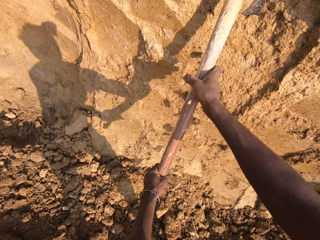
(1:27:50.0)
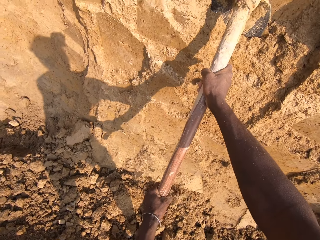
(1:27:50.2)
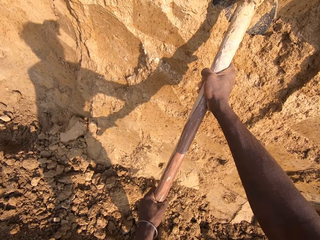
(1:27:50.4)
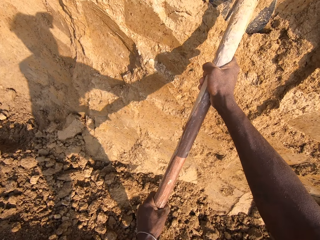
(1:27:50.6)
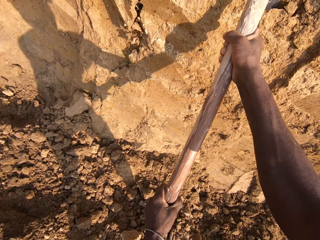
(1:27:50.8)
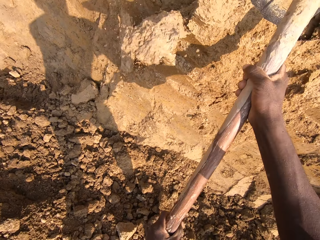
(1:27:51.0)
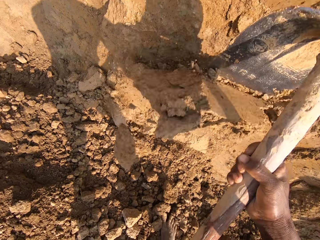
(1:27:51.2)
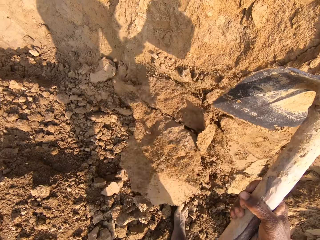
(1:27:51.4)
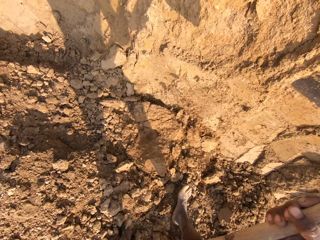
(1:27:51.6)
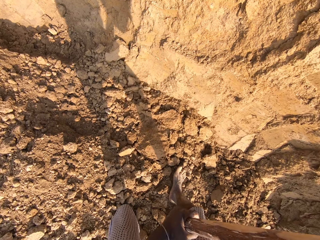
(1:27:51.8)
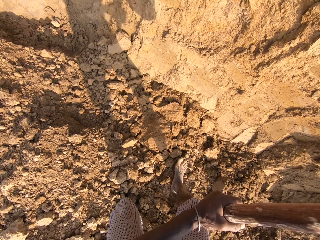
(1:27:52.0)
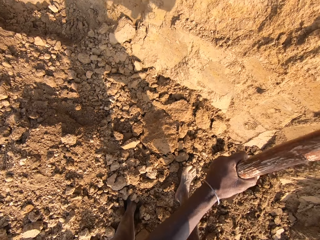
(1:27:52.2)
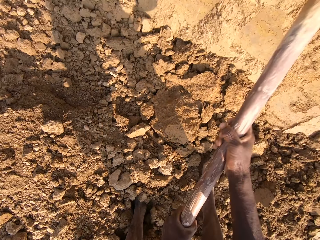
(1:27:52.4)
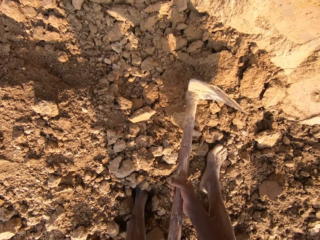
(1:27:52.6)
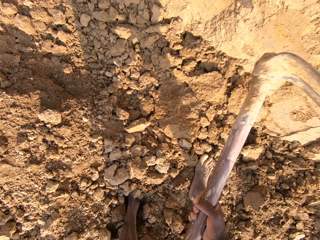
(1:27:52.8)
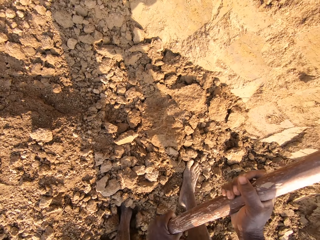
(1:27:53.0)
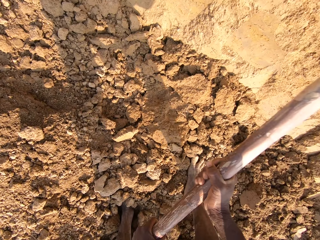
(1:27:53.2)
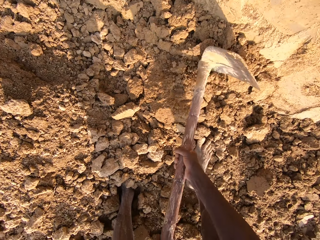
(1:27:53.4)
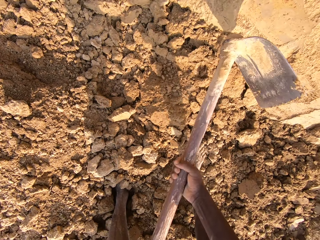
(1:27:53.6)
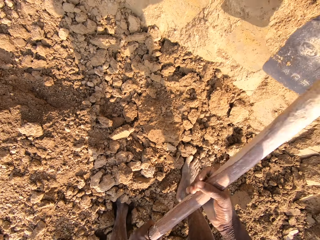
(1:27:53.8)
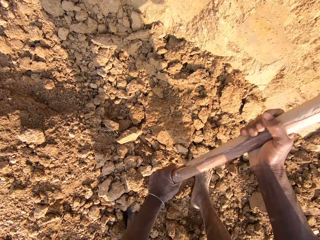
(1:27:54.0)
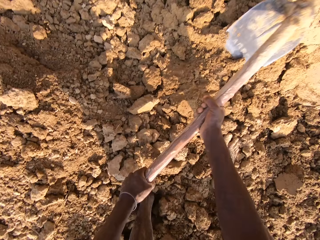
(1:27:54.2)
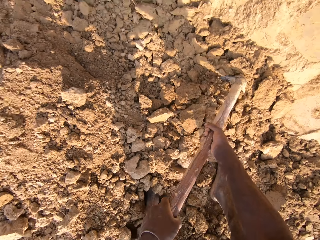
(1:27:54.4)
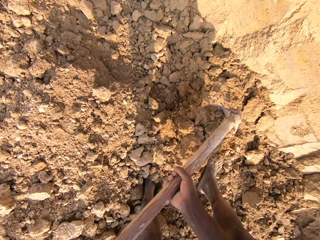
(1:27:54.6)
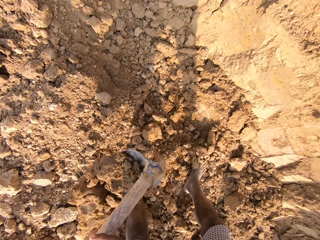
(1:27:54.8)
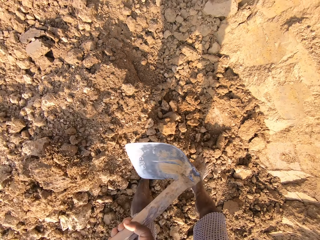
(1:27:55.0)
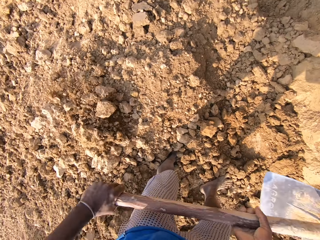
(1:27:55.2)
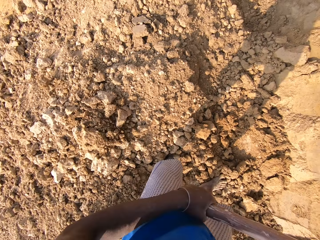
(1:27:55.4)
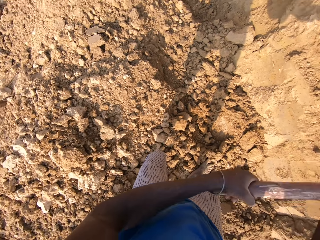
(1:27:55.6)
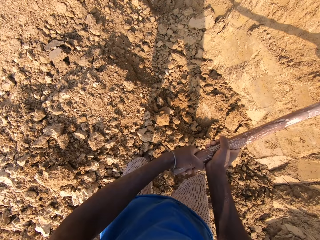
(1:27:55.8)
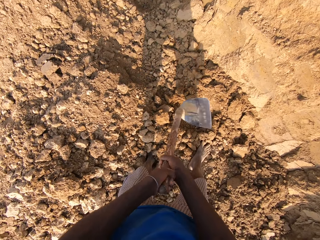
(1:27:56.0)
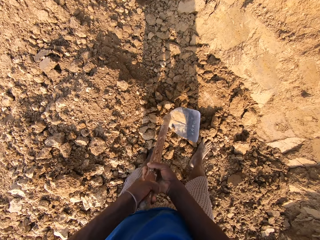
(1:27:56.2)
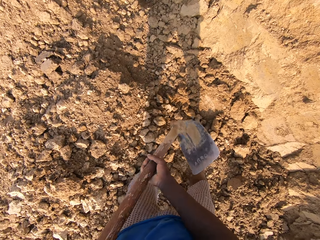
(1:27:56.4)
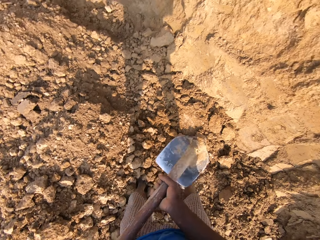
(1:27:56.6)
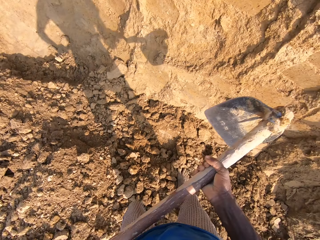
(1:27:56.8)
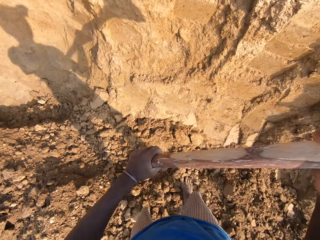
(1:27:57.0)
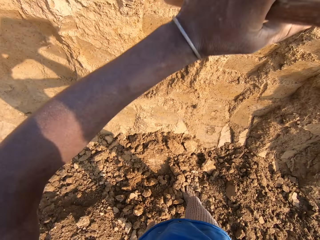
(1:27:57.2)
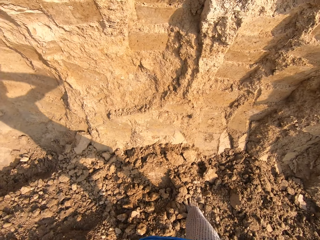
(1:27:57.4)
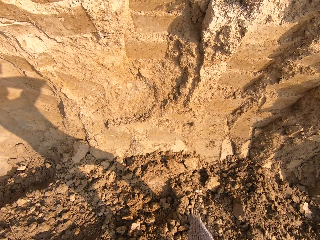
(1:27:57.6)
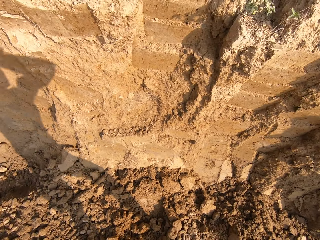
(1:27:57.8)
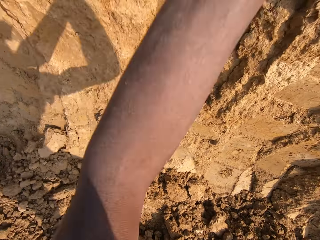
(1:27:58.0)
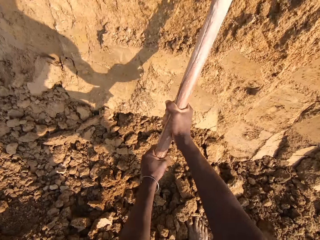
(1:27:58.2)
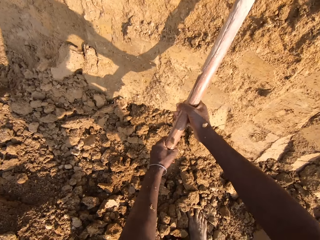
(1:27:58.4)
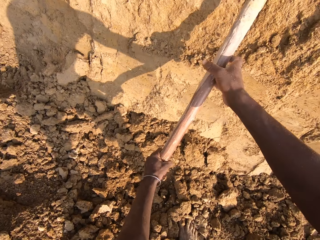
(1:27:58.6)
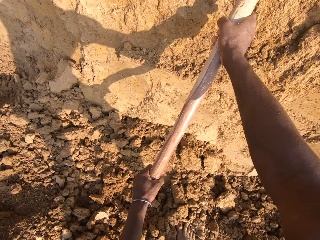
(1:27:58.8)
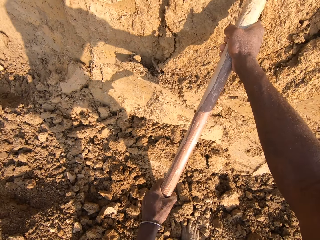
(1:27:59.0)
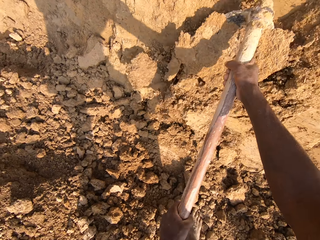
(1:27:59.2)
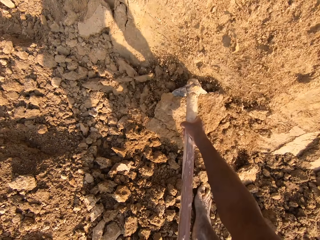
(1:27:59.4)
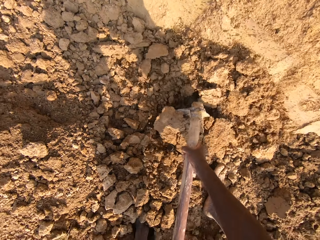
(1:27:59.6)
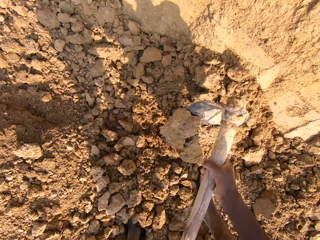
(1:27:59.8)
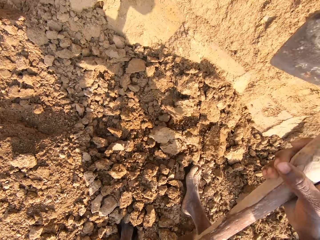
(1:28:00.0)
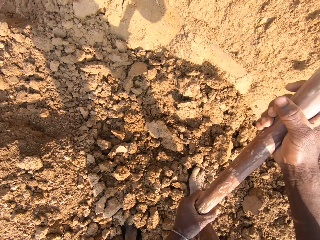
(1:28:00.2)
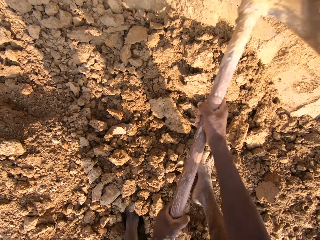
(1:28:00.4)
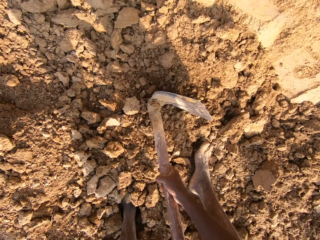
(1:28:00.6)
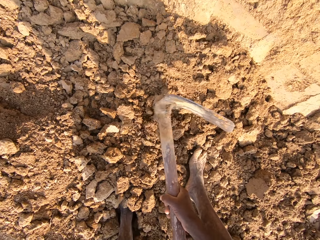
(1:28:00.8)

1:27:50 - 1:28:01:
The camera wearer breaks the soil into small particles with the hoe. They dig sand with the hoe. They break sand with the hoe.

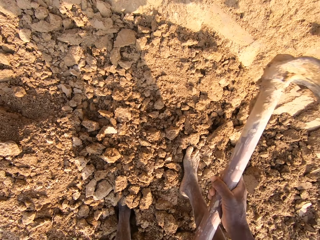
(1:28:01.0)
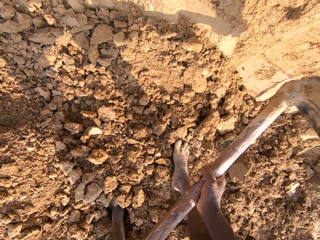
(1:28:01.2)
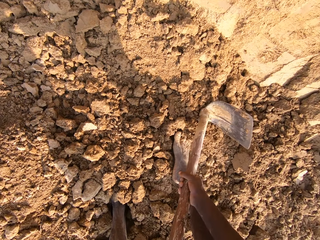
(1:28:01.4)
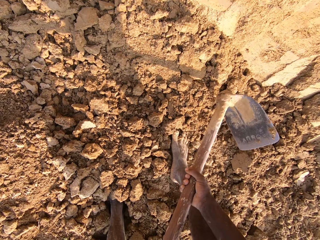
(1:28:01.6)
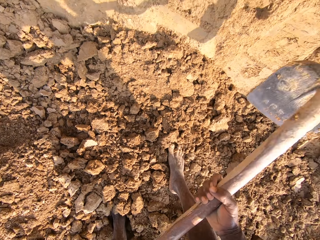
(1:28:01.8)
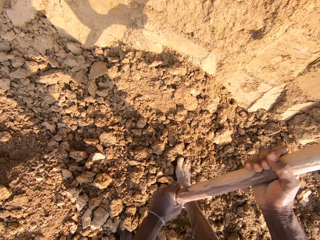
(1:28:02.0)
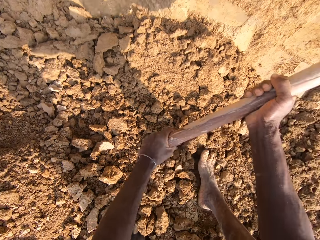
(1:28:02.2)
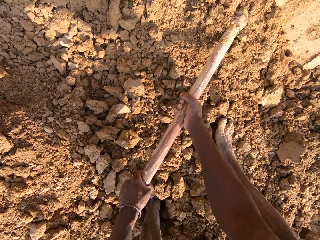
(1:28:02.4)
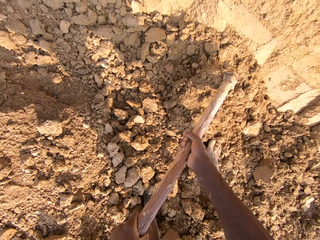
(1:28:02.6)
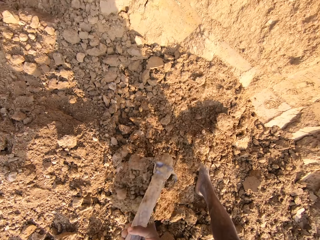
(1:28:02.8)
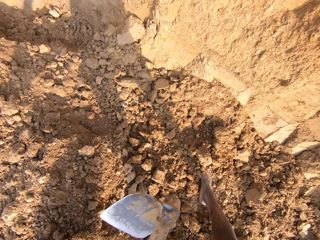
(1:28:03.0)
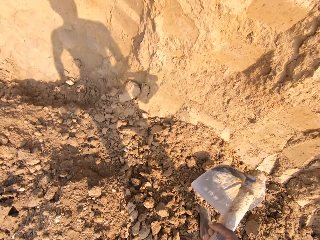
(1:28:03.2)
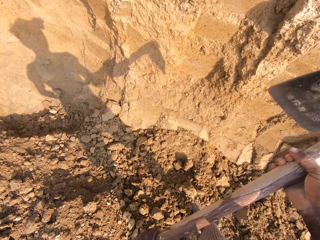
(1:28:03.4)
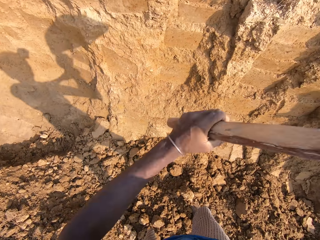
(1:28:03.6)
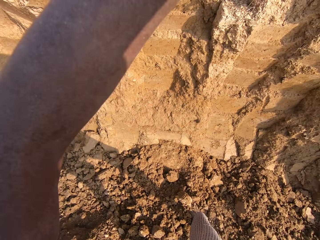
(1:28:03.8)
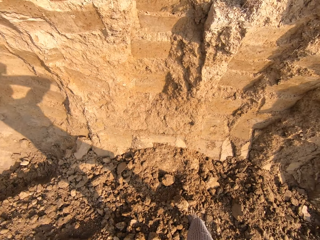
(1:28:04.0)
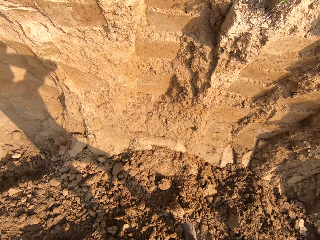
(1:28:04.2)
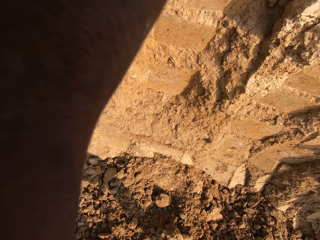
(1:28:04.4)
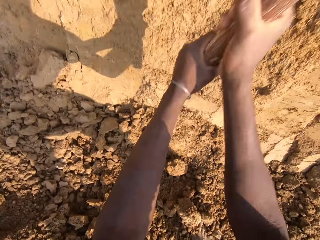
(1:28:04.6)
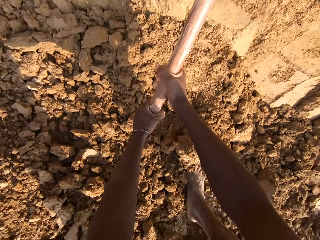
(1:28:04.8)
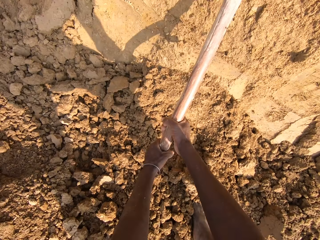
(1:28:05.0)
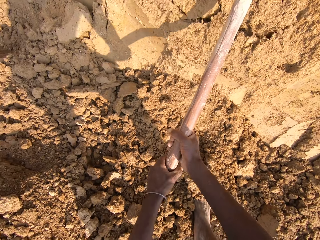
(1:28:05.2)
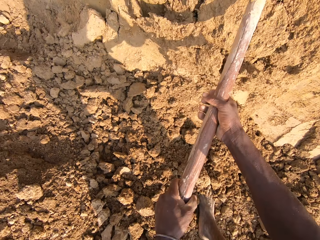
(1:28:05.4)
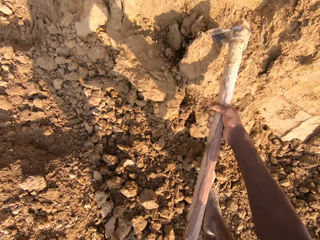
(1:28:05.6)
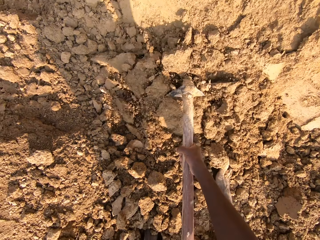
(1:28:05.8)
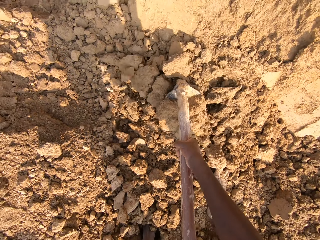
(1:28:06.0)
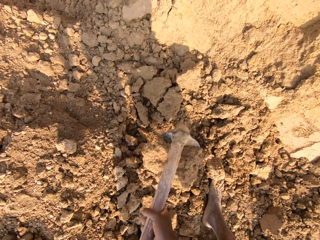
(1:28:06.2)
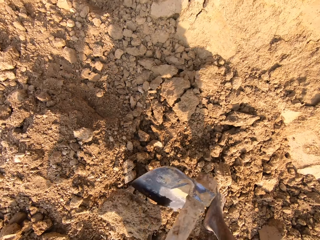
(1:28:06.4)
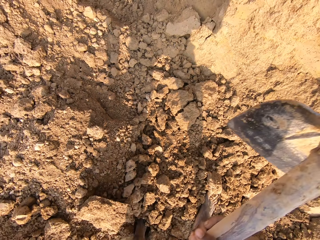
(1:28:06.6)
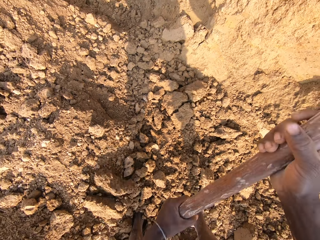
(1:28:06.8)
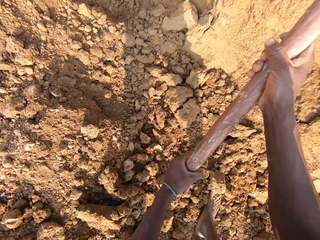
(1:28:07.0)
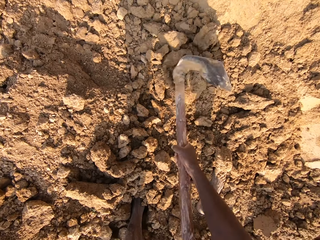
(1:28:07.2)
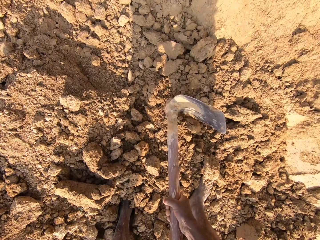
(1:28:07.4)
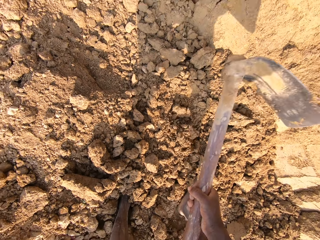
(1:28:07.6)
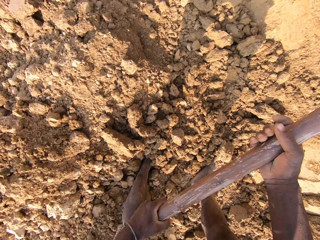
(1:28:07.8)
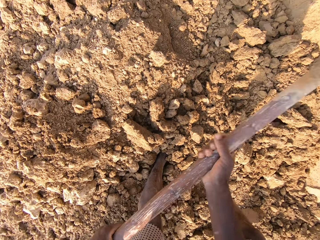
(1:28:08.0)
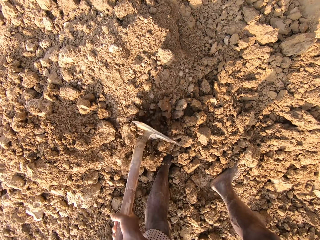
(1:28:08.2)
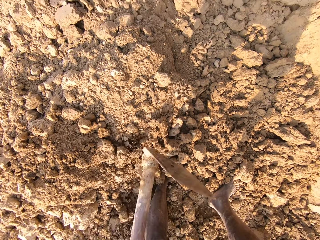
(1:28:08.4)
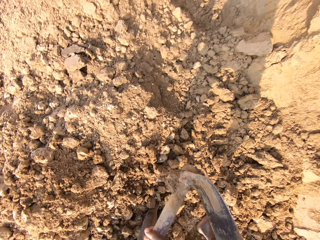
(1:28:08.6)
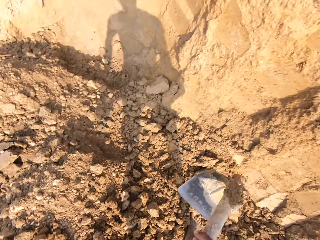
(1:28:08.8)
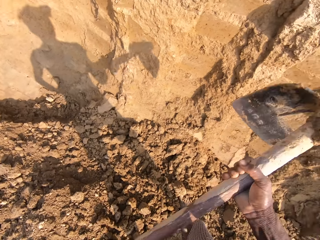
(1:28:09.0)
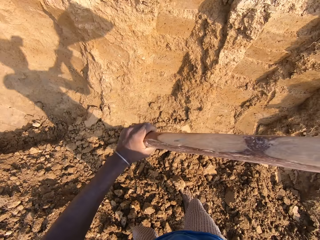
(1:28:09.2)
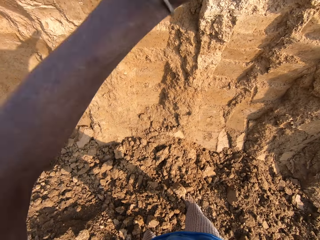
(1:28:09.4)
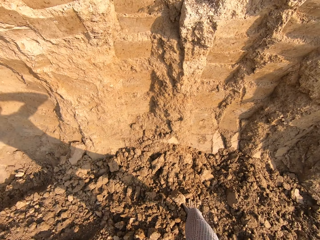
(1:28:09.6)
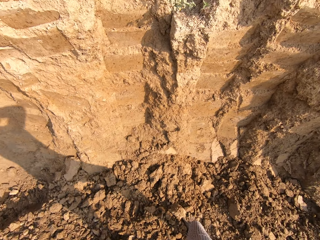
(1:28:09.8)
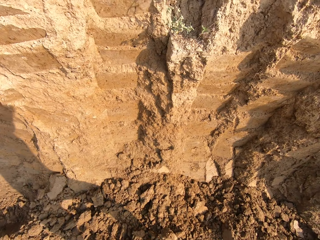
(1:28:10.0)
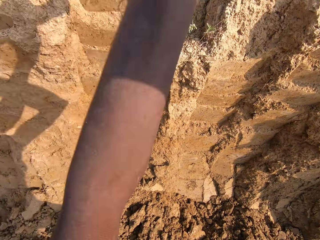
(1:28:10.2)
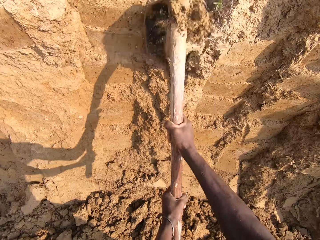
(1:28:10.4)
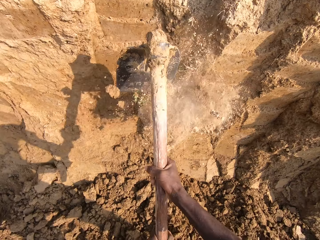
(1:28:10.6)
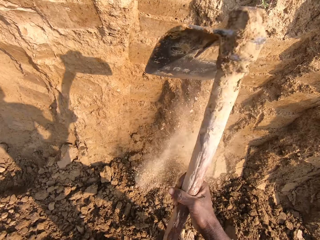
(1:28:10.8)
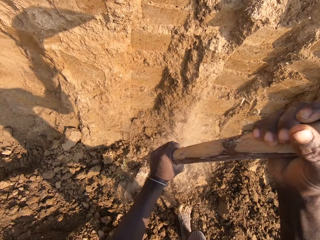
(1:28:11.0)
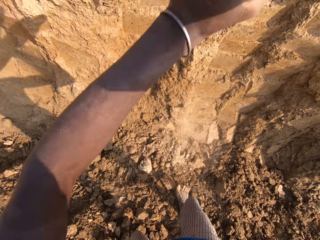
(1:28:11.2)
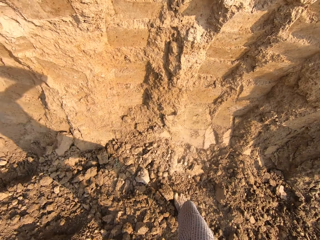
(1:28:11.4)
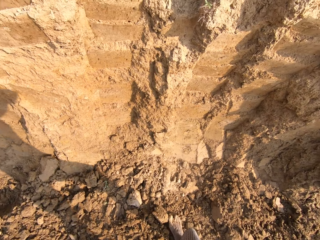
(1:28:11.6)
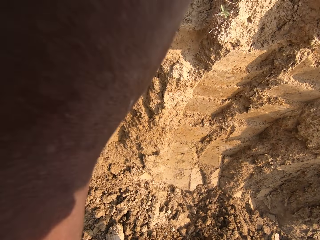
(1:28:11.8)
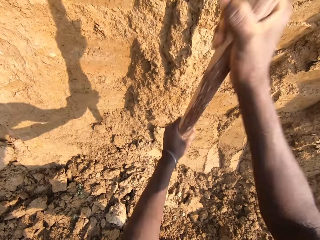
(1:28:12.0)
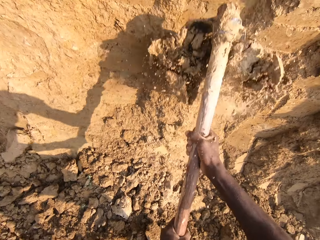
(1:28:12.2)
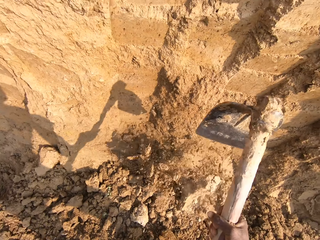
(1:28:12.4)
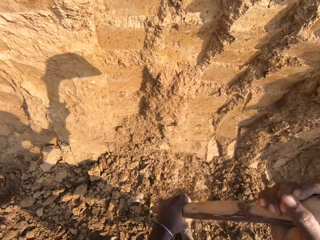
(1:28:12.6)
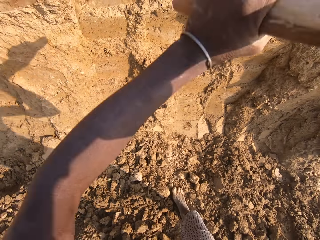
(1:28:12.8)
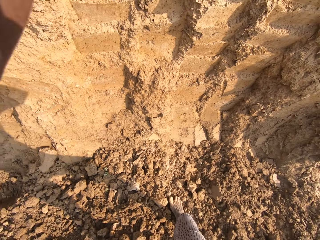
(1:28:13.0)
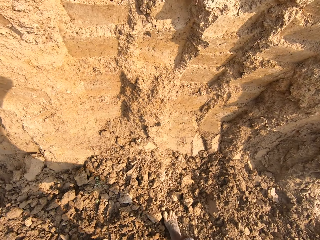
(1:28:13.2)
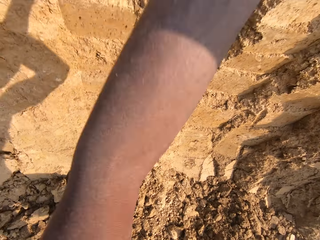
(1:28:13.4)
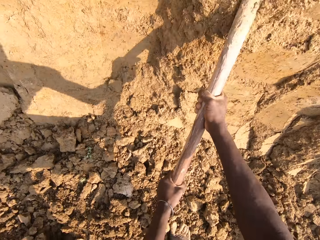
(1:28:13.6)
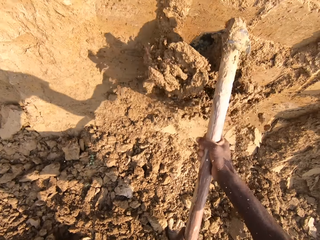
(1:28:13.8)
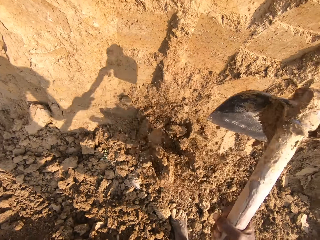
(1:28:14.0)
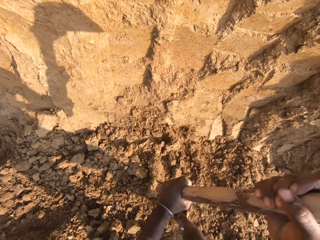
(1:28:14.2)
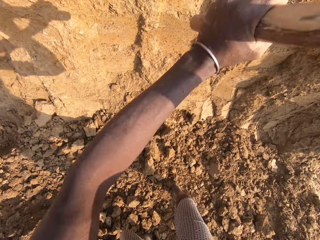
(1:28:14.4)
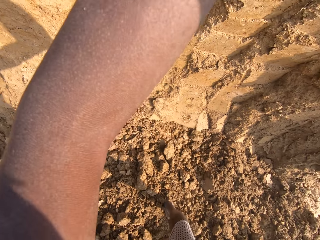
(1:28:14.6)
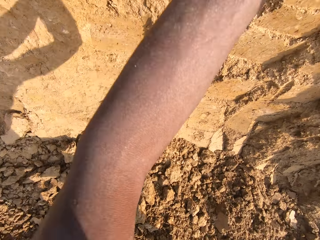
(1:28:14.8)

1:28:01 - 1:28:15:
The camera wearer digs sand with the hoe. They break the soil into small particles with the hoe. They dig with the hoe.
